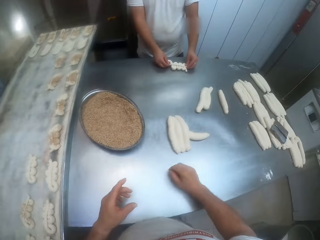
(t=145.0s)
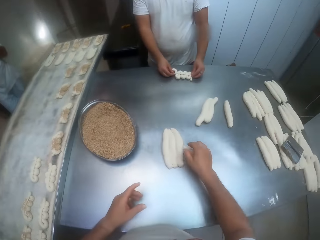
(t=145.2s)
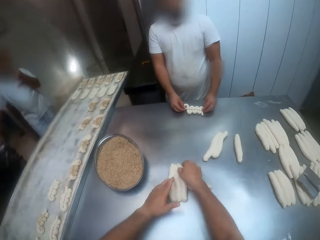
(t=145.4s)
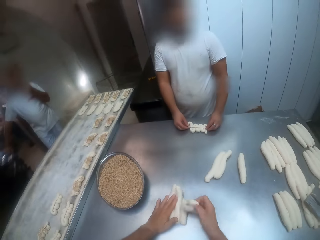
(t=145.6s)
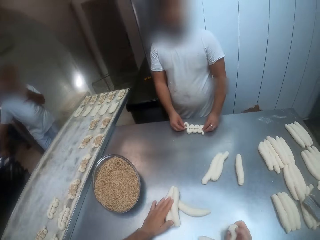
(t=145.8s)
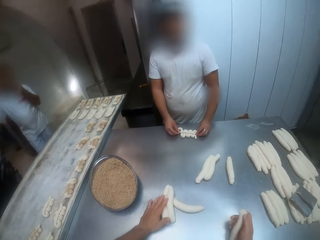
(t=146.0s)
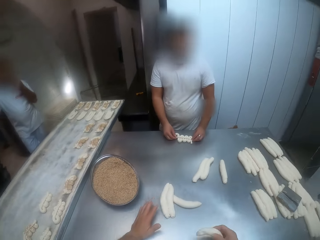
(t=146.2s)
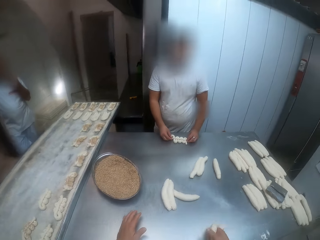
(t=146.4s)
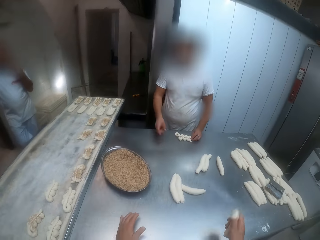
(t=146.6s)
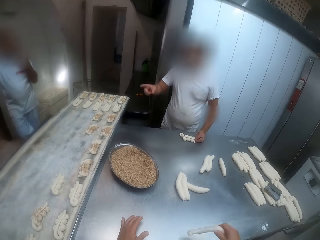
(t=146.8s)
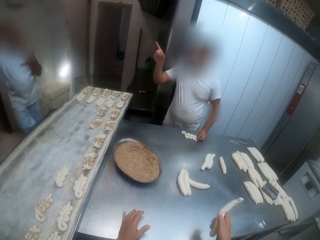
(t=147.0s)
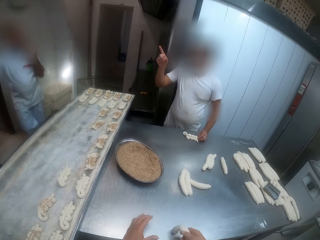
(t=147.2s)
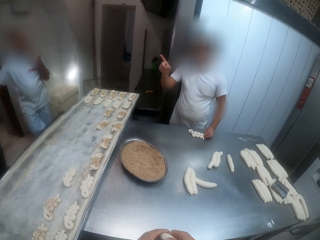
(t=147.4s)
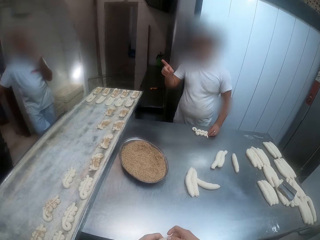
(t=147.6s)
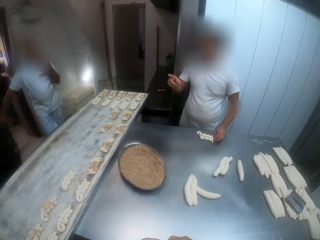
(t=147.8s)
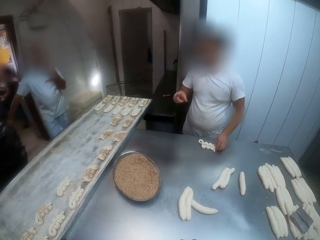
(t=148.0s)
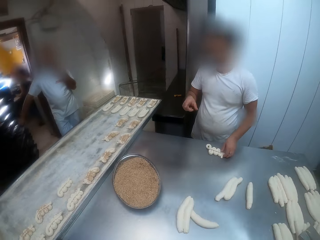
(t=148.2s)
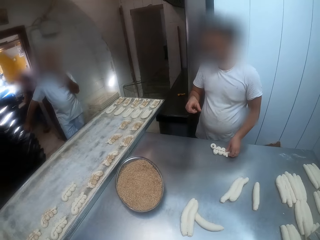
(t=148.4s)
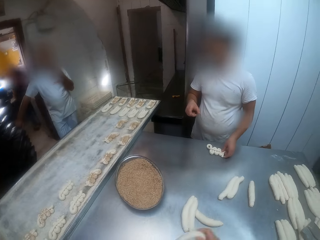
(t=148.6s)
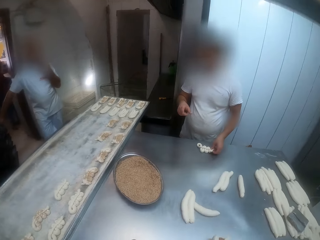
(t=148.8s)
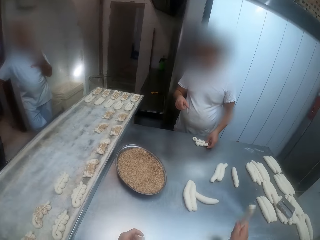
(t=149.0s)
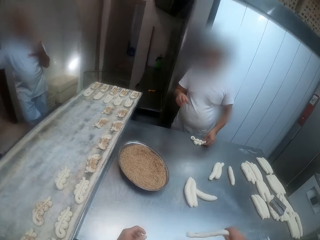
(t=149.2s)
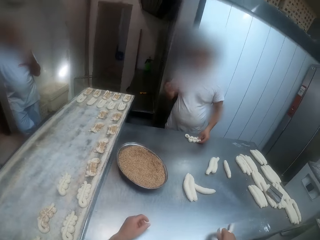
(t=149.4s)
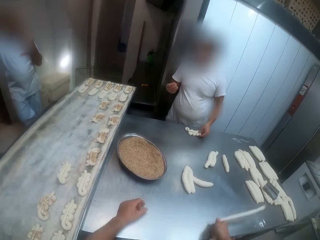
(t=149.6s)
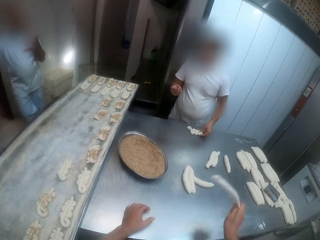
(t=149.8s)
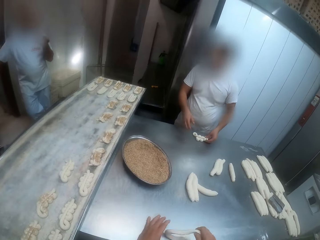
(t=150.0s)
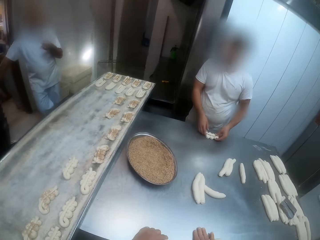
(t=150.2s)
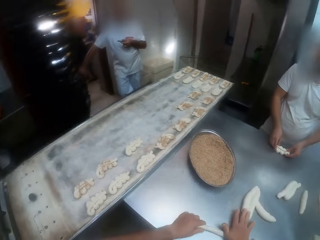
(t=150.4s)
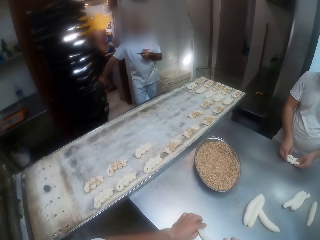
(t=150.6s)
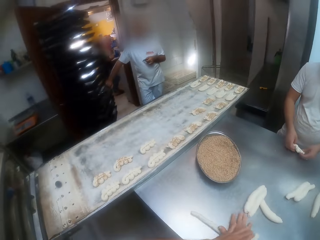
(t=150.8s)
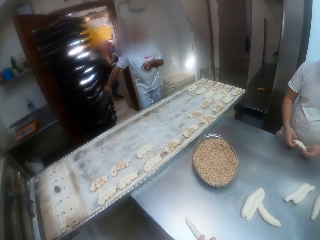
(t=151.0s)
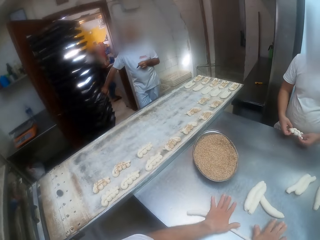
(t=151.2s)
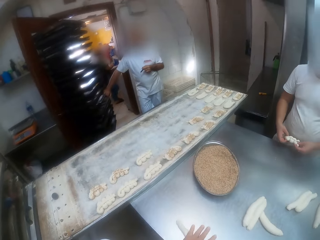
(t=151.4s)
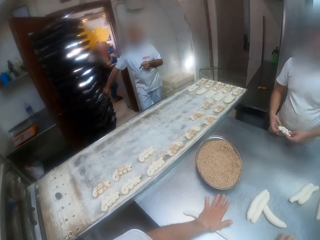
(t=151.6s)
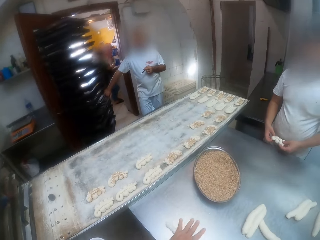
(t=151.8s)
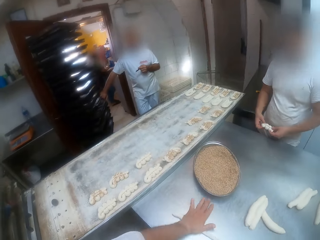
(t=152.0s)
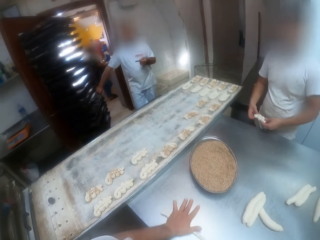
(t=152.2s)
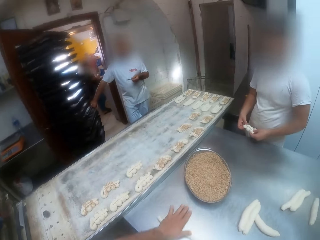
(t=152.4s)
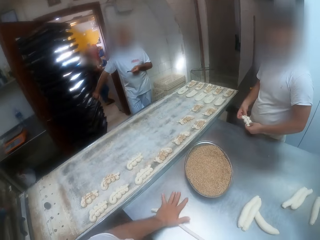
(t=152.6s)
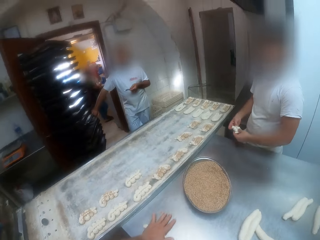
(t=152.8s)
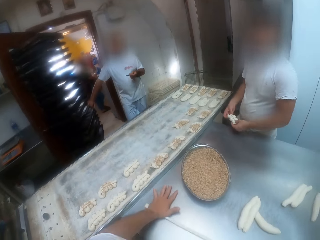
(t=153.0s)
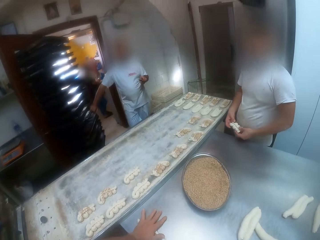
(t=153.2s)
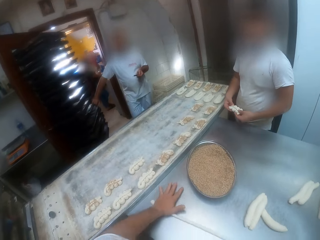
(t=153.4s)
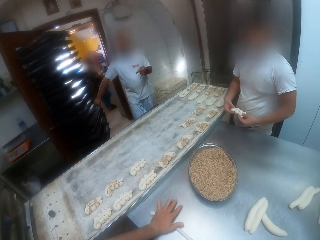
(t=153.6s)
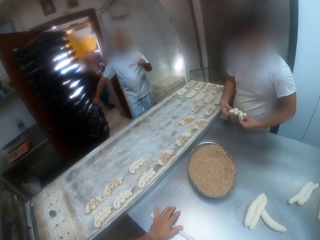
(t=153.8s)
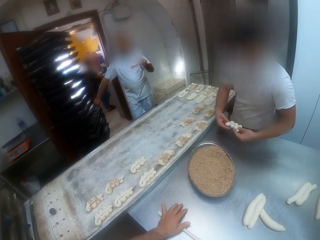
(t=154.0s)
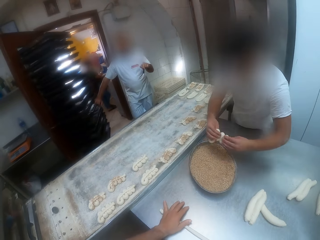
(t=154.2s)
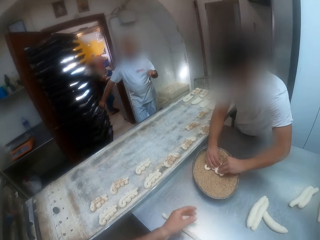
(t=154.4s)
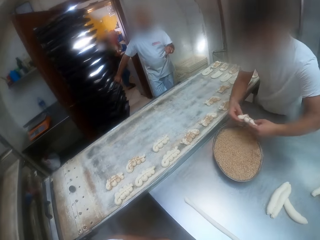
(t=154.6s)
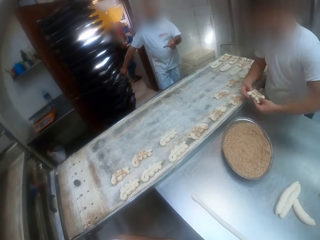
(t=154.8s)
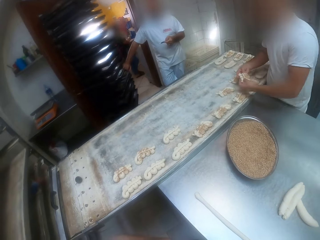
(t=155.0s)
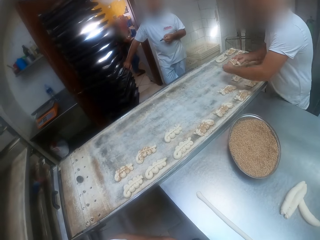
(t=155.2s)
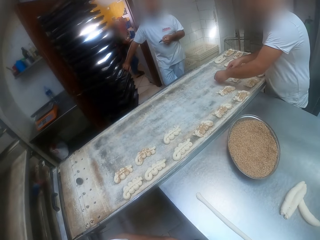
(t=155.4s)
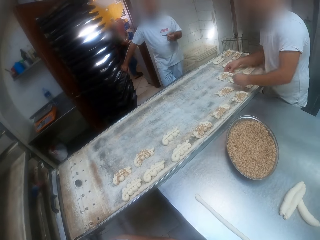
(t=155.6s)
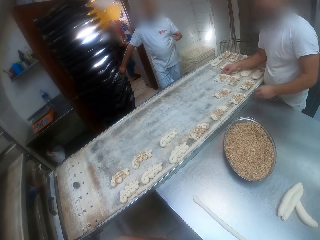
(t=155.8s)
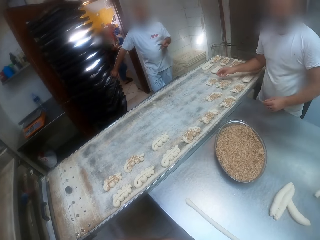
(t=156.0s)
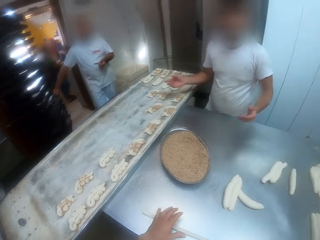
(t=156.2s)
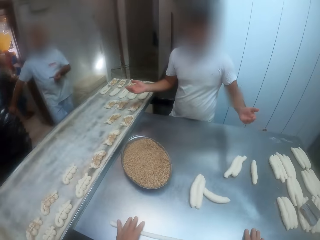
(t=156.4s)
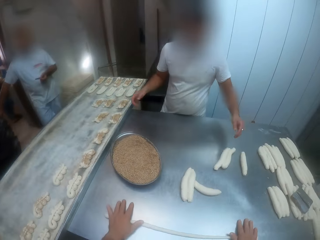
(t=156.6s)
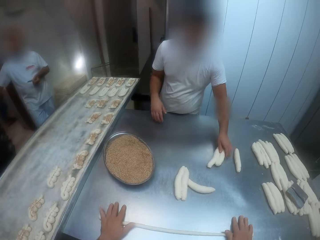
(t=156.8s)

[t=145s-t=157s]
The camera wearer takes a dough from the table with his right hand. He shakes the dough with his right hand. A man raises his right hand. The camera wearer rolls the dough on the table with both hands. The man lifts the dough from the table with both hands. He dips the dough into the tray of toppings with both hands. He places the dough on the tray with both hands.

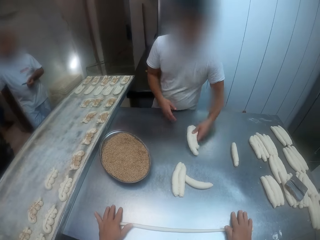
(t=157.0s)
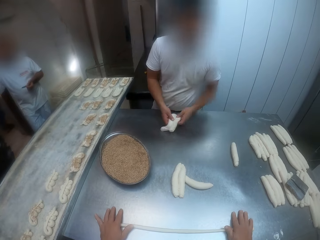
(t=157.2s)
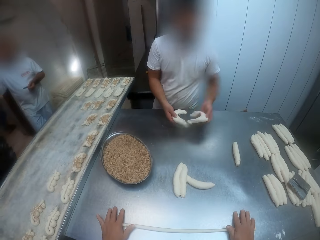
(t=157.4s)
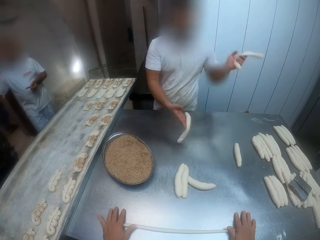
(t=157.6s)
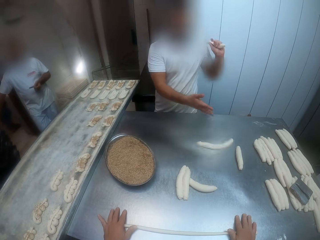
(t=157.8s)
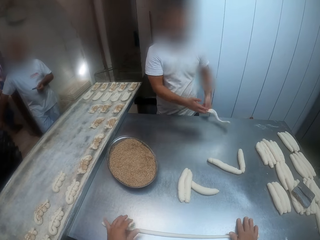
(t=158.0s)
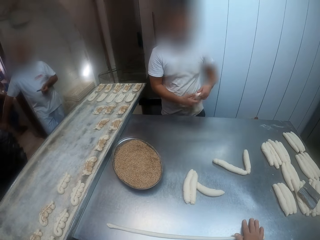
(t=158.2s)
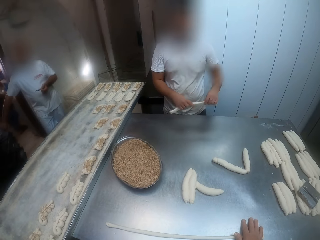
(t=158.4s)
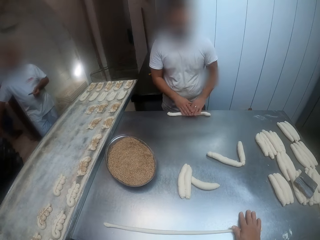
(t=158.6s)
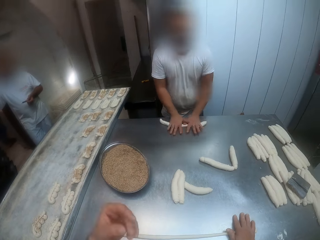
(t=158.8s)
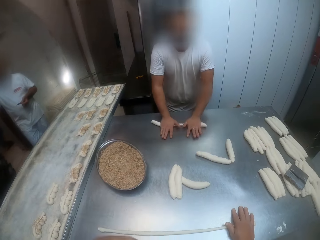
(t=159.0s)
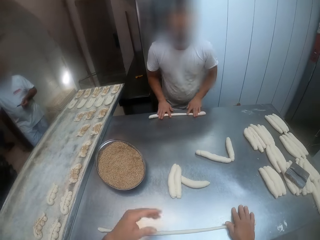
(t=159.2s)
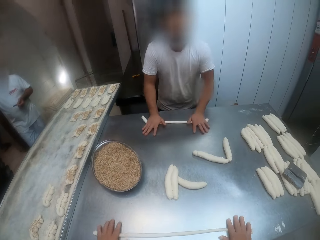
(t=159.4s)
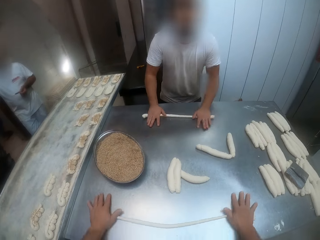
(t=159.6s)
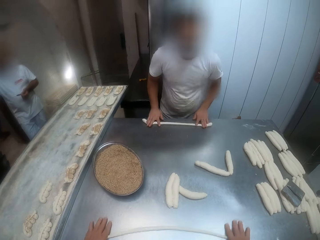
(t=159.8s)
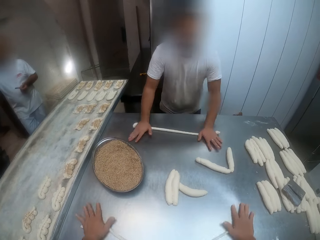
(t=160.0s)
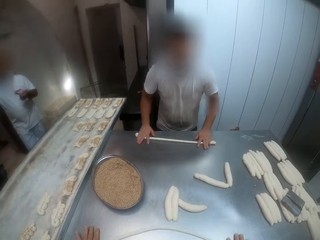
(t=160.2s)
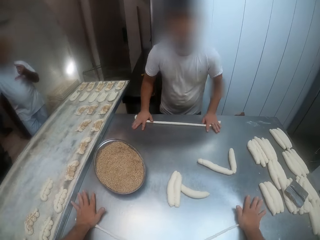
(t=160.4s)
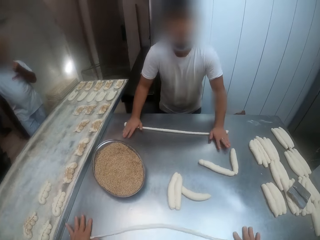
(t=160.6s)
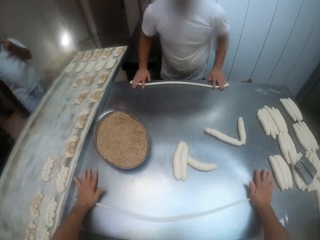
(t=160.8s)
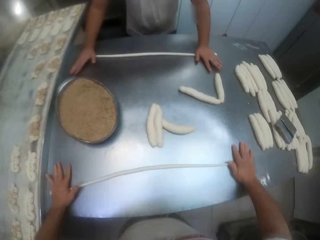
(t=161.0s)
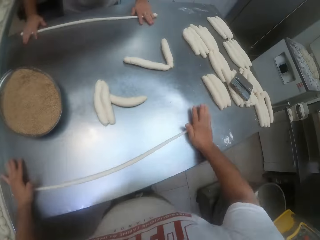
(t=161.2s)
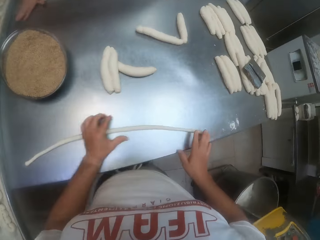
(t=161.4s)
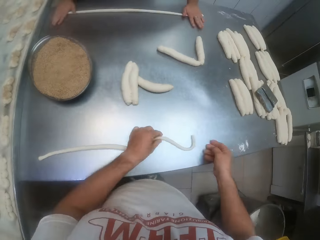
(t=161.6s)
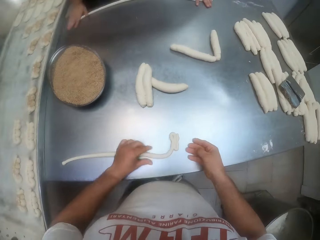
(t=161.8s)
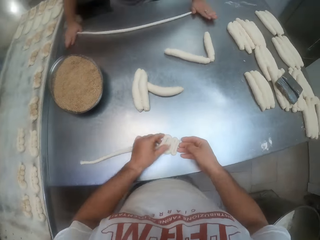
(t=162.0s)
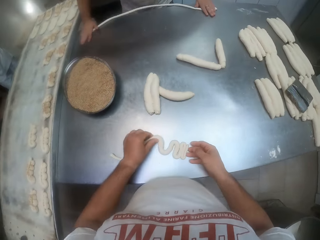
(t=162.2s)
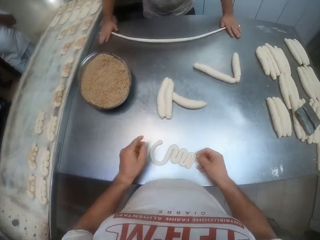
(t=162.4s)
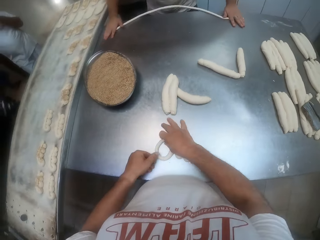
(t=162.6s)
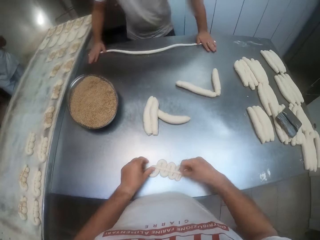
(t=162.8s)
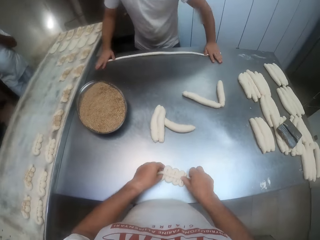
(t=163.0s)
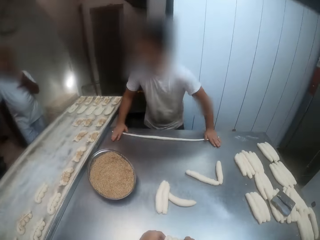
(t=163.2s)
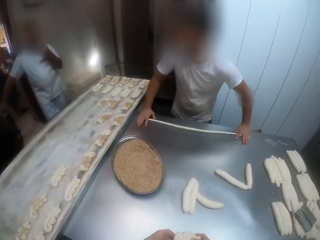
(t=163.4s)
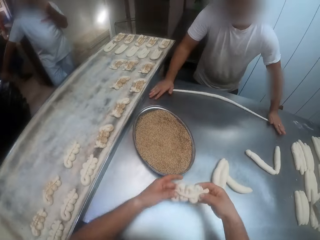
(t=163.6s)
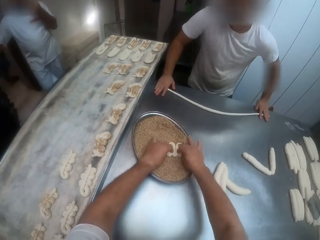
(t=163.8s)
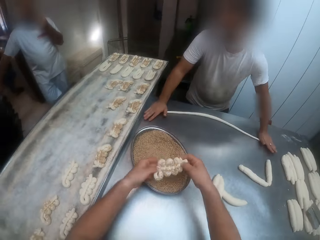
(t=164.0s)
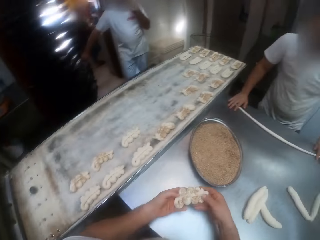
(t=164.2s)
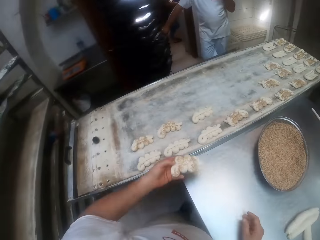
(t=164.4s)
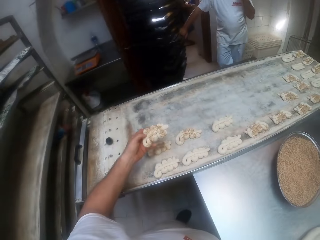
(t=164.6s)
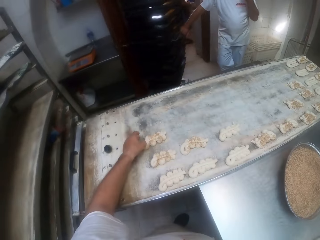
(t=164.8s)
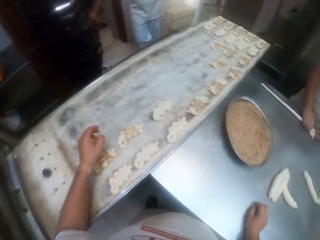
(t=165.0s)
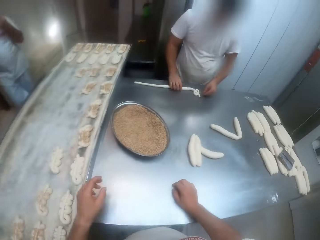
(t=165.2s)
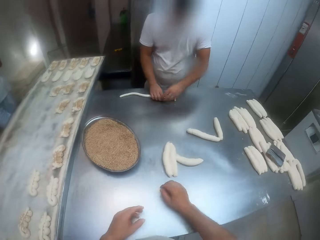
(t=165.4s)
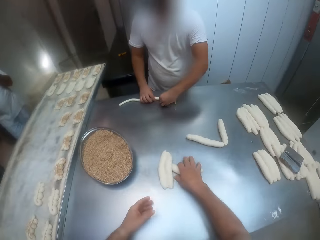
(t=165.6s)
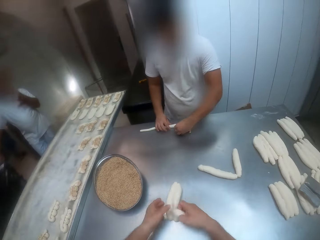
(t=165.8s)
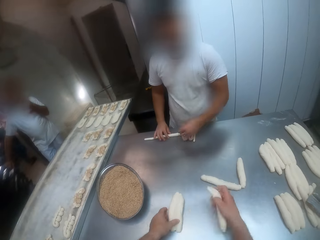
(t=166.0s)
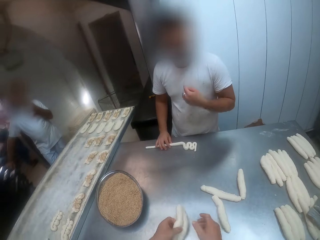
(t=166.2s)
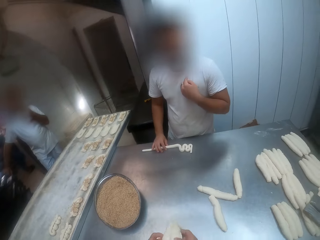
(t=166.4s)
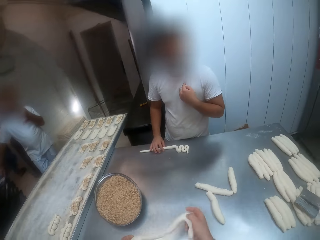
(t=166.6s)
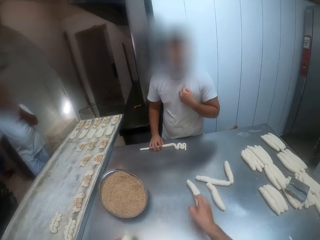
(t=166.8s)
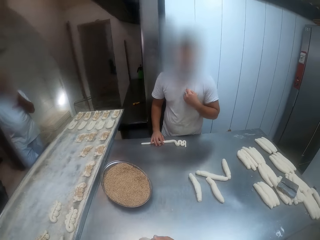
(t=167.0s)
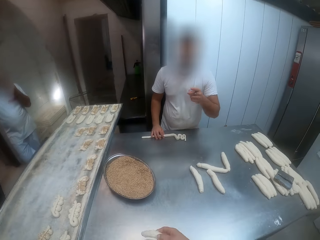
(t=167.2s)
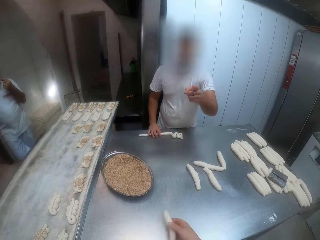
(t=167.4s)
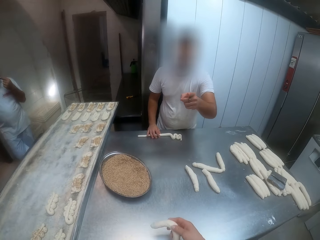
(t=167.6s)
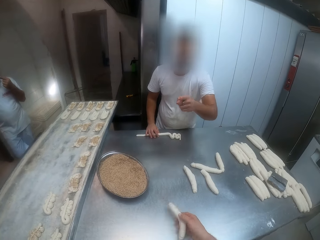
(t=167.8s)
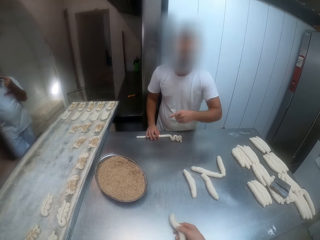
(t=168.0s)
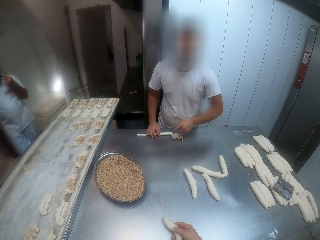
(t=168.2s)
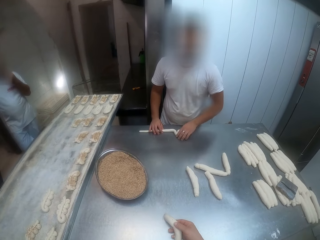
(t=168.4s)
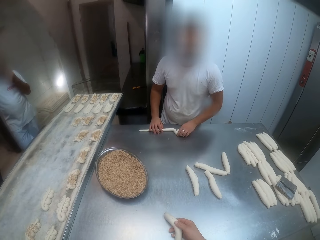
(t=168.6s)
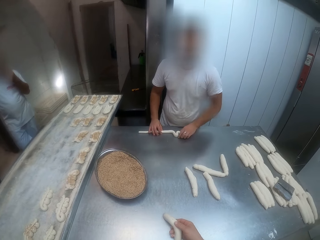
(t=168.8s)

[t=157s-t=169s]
The man takes two doughs from the table with his left hand, takes a dough from the two doughs with his left hand, and hits the dough on the table with his left hand. The man rolls the dough on the table with both hands. The camera wearer picks up the dough. He dips the dough into the tray of toppings with both hands. He places the dough on the tray with his left hand. He takes two doughs from the table with his left hand. The man converses with the camera wearer. The camera wearer takes a dough from the two doughs with his left hand.
